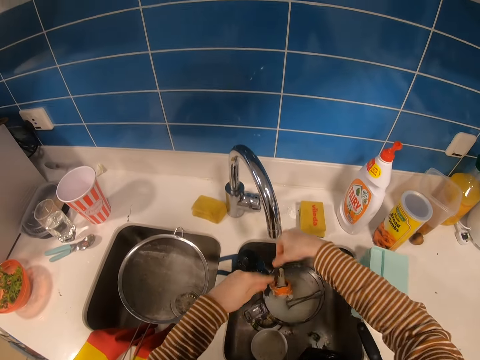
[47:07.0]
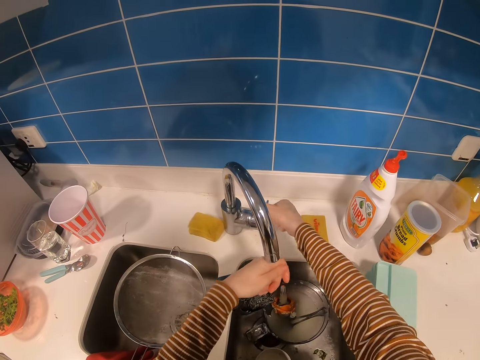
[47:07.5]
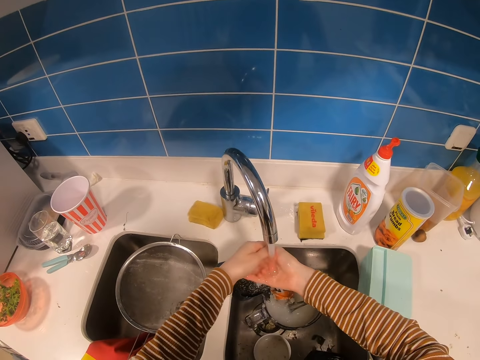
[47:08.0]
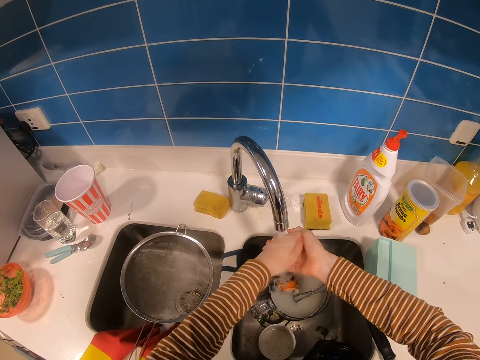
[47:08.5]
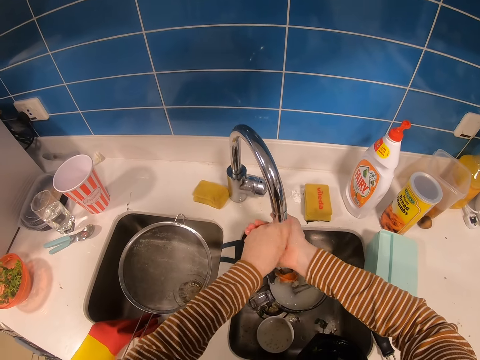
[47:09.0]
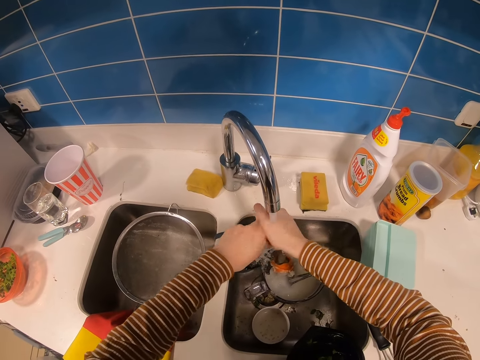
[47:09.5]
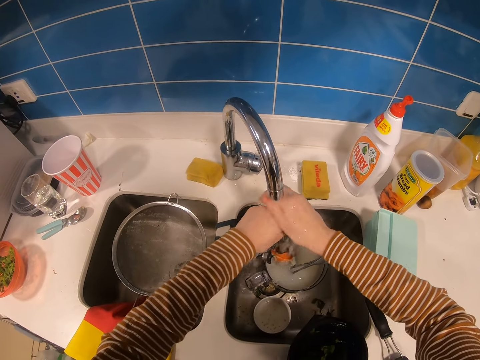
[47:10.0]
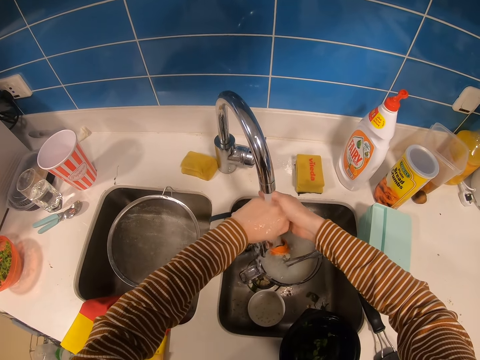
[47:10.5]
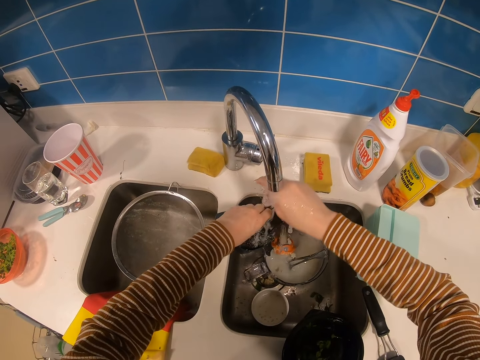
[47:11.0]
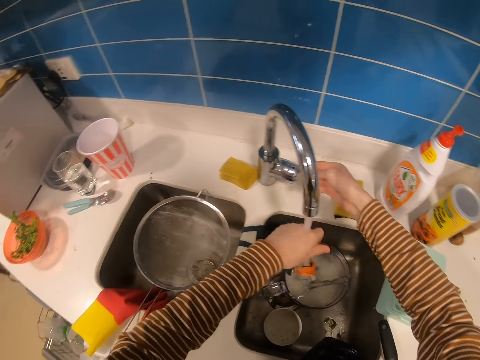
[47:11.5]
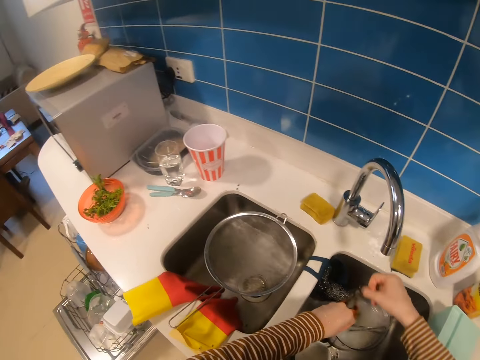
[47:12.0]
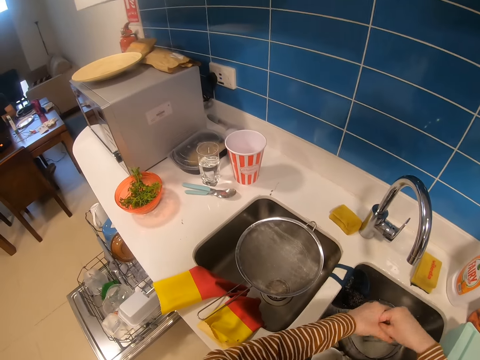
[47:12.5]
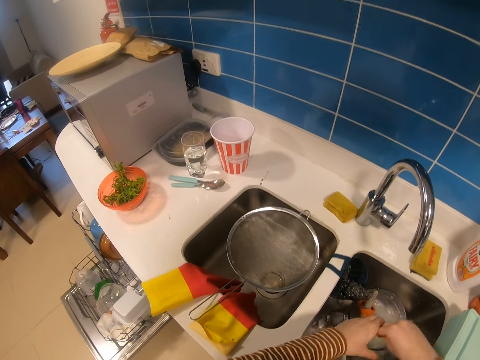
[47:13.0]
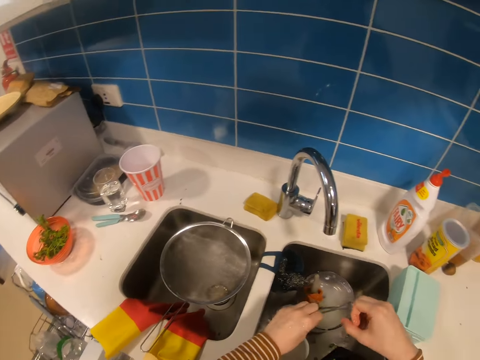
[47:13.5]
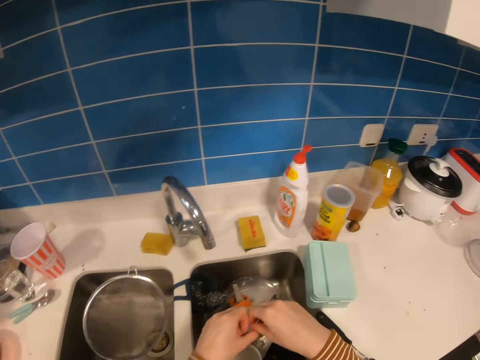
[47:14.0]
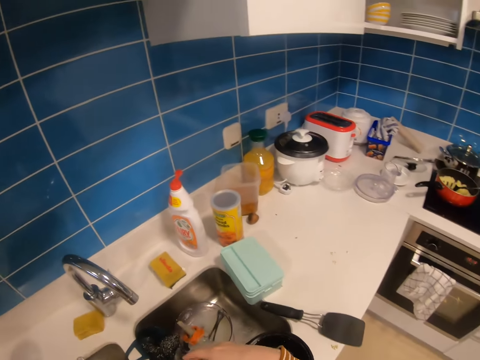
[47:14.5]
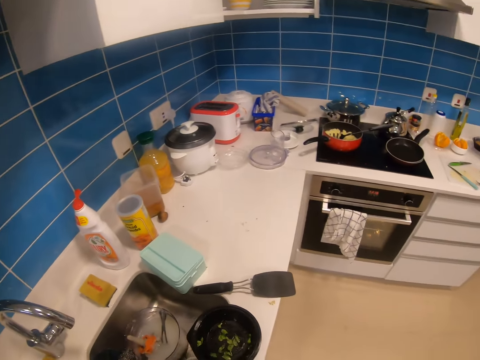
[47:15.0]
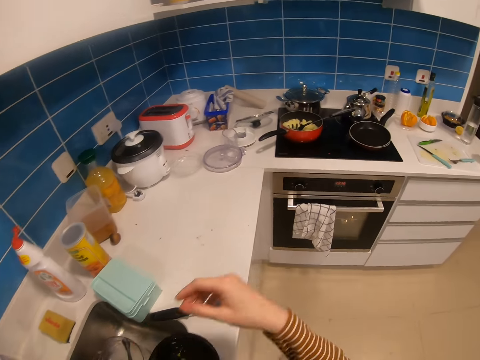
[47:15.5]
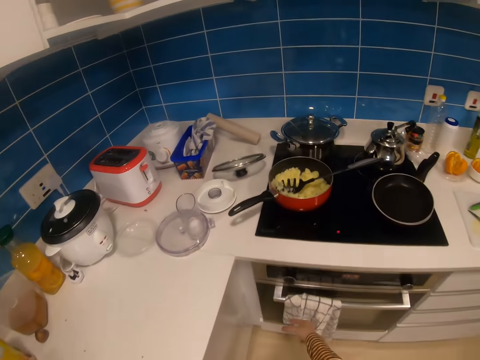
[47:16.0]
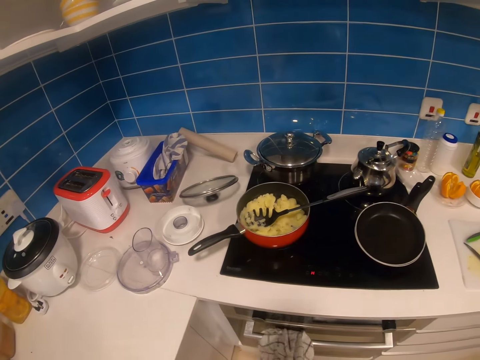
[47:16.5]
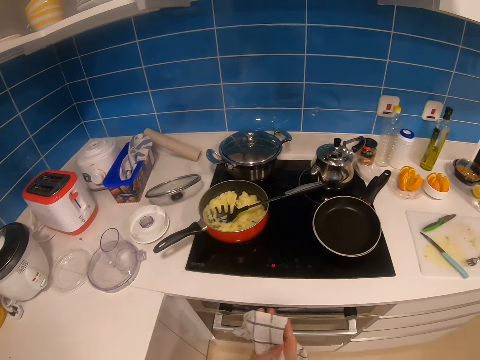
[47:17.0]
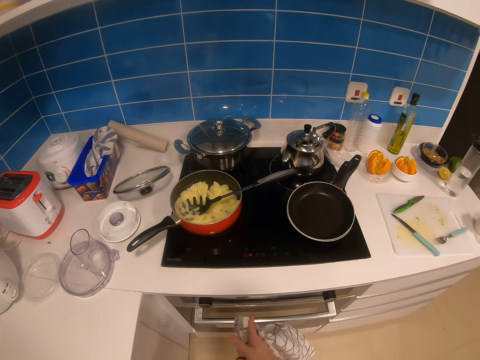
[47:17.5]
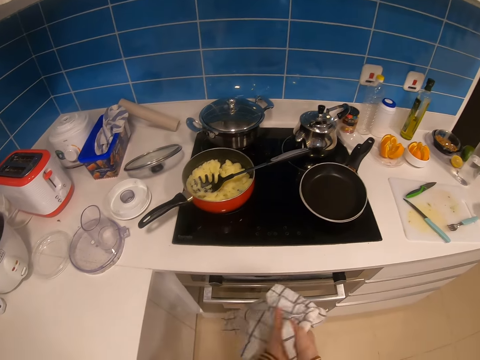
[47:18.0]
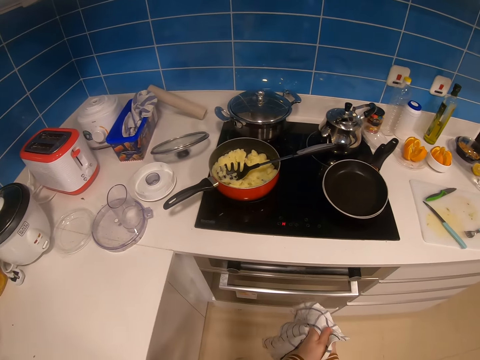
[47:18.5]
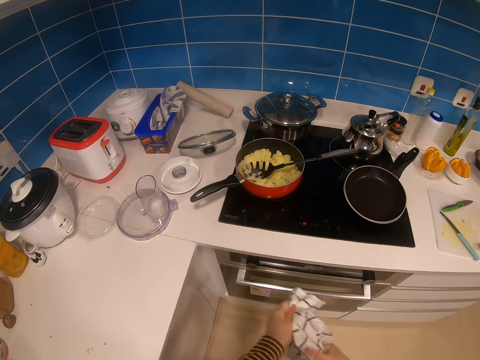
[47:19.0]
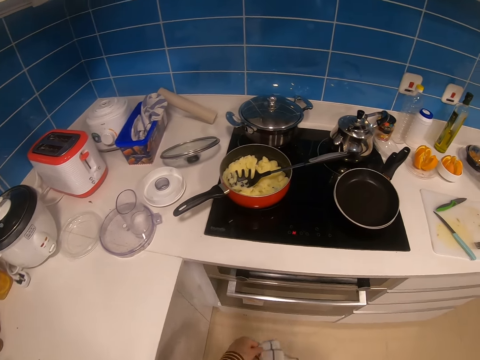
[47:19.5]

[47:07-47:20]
The camera wearer opens the tap with the right hand. They wash the hands on the tap. They close the tap with the right hand. They remove water from the hands. They look around. They pick a towel. They wipe the hands with the hand towel.

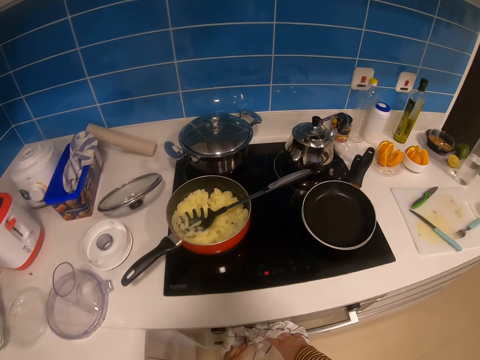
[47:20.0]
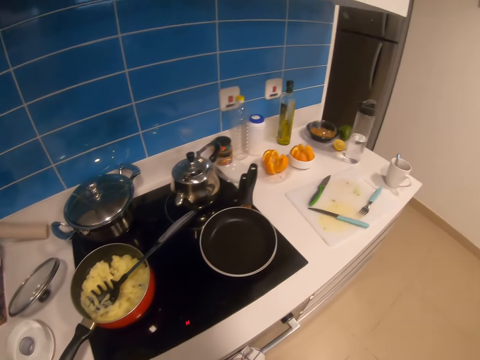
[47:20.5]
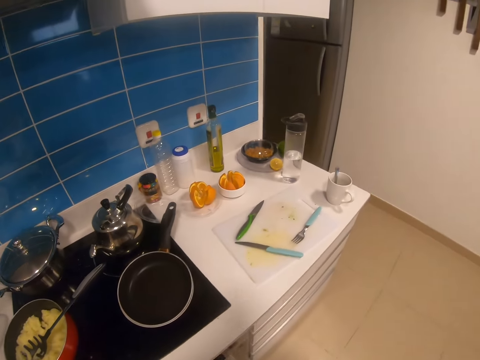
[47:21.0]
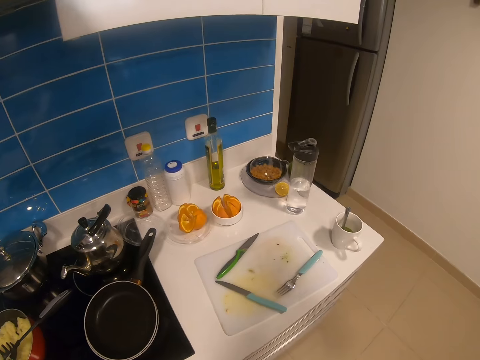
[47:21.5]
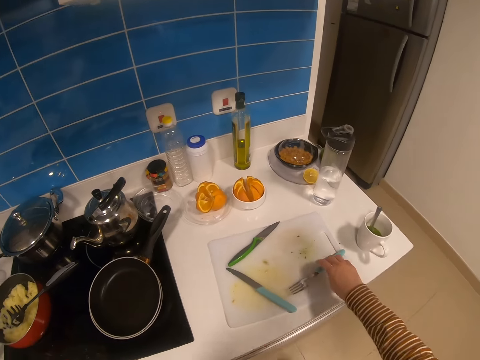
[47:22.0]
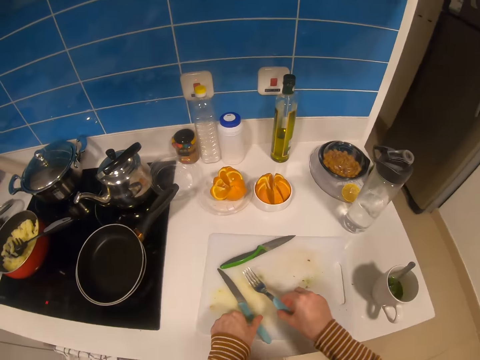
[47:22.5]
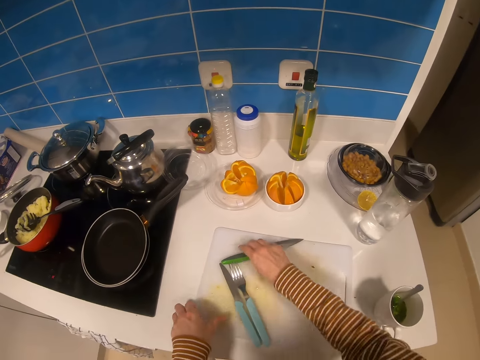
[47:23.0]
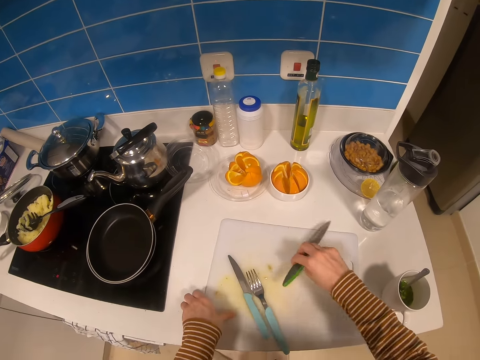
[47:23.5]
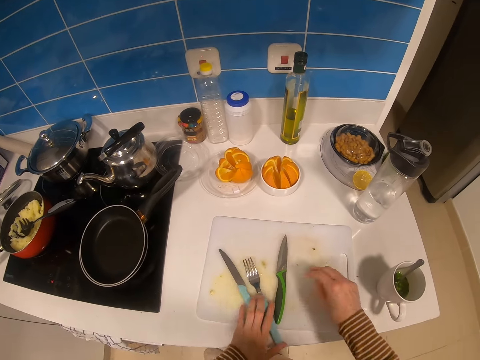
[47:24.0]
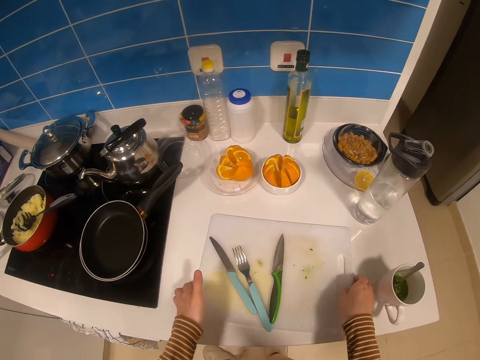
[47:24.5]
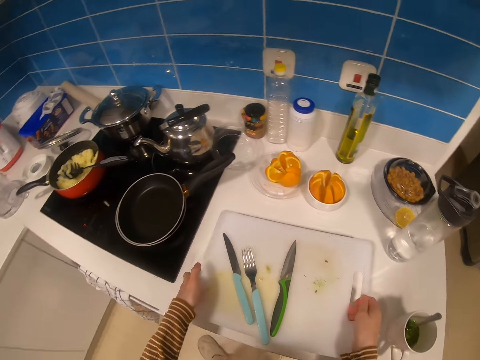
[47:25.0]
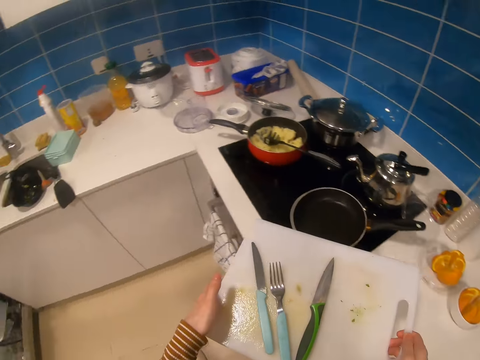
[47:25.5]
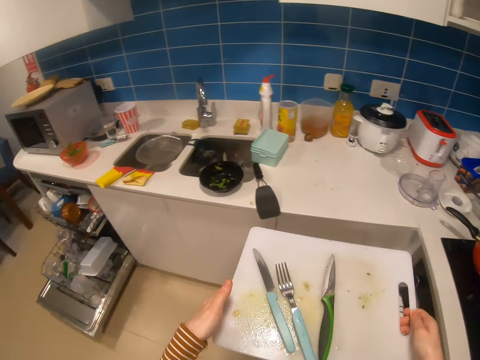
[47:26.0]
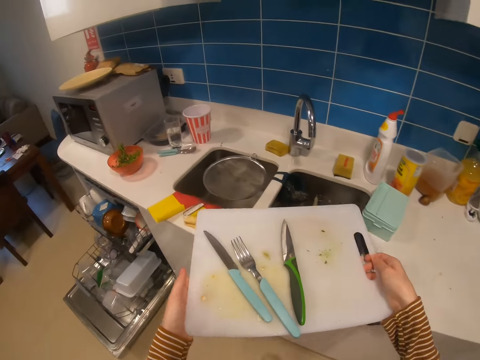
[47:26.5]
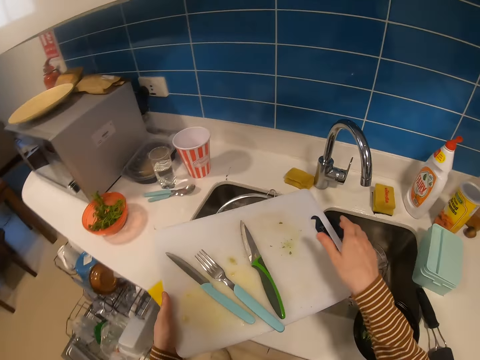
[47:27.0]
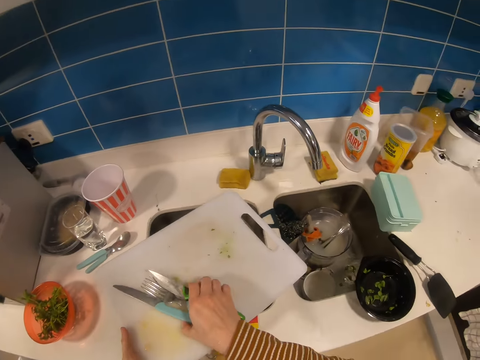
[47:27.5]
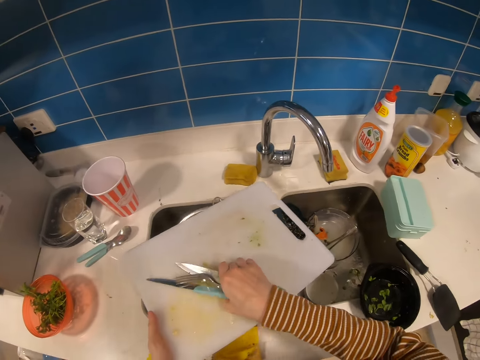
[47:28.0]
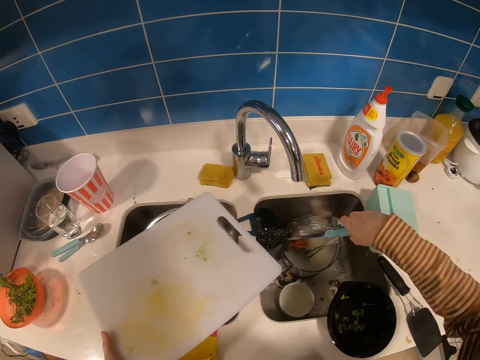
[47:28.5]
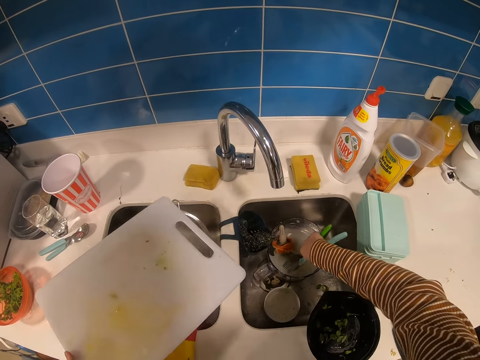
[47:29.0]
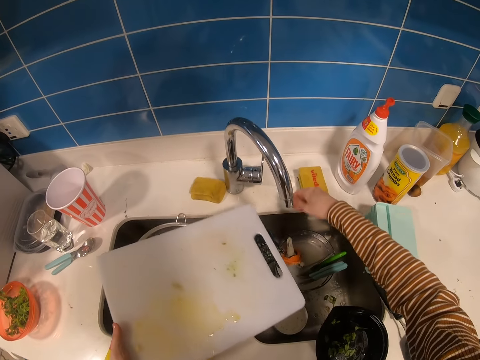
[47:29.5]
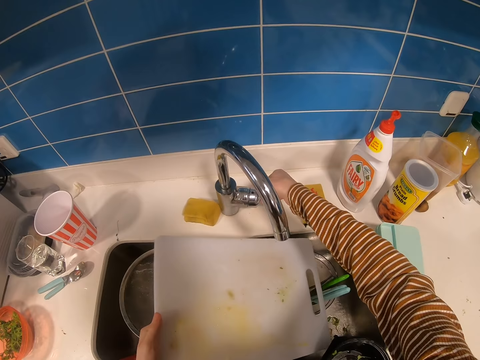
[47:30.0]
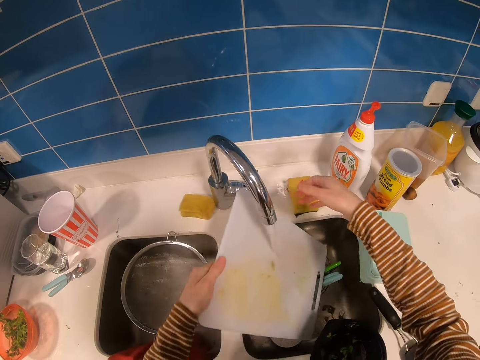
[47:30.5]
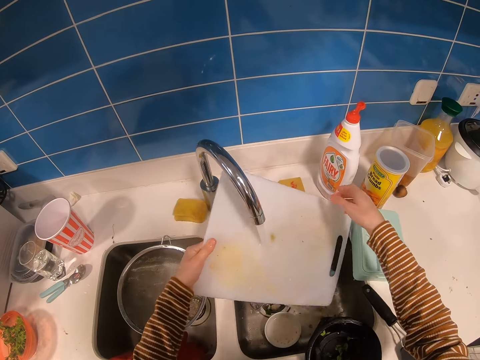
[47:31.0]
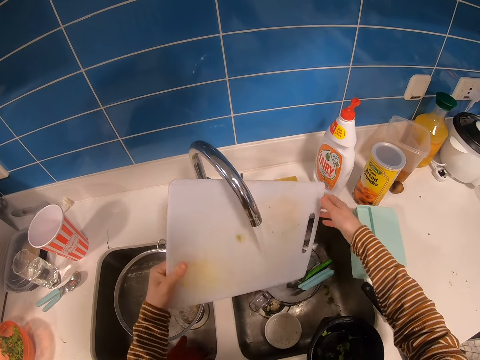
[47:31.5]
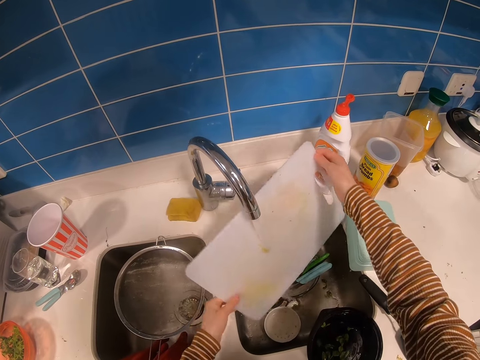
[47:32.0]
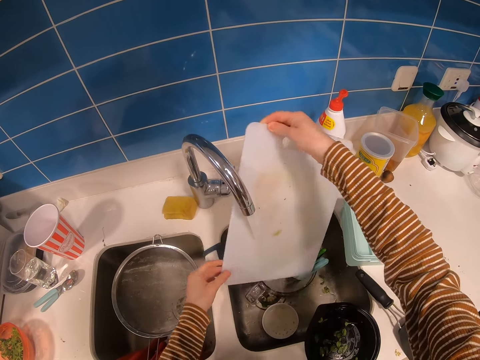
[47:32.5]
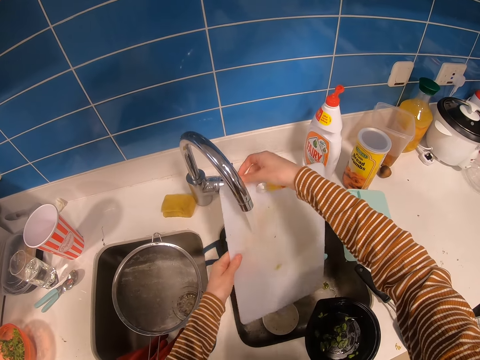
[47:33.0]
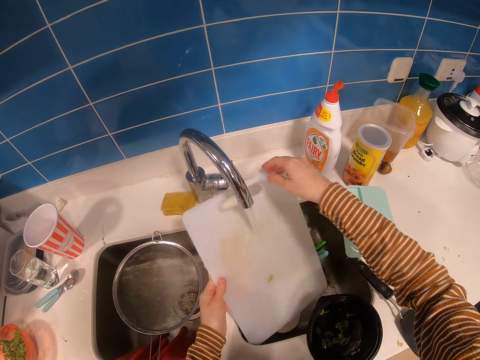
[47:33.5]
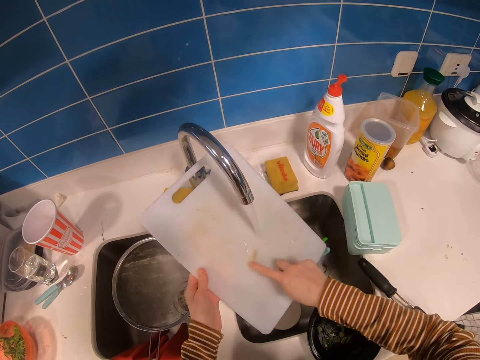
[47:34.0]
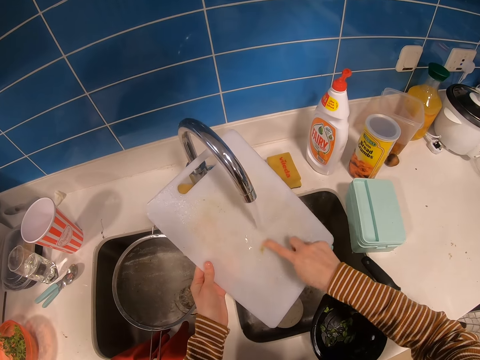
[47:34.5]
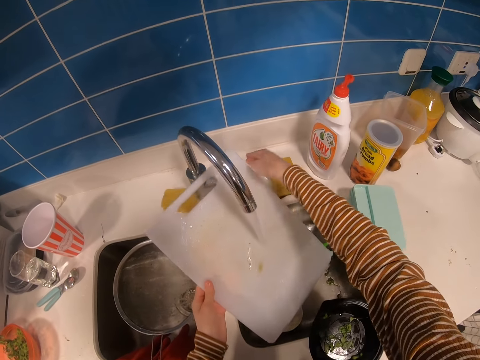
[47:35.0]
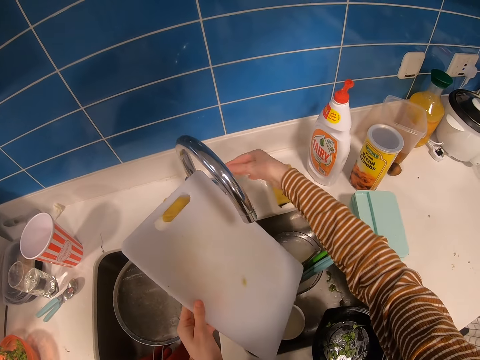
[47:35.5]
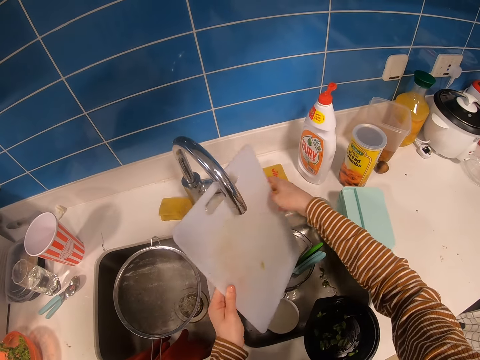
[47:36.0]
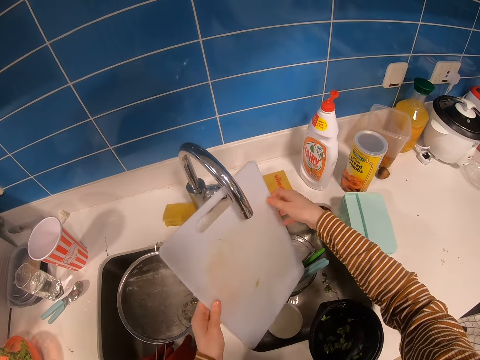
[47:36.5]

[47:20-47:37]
The camera wearer hangs the hand towel on the cooking gas. They walk in the kitchen. They pick a fork with the right hand. They pick a knife. They place the knife and fork on the table. They pick a tray or chopping board with both hands. They move around. They pick knives with the right hand. They place the knives on the sink. They open the tap with the right hand. They pour water on the chopping board. They wash the tray on the tap. They scrub the tray with the right finger. They close the tap with the right hand.
